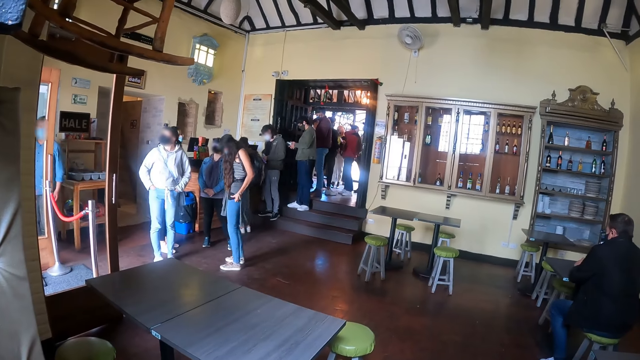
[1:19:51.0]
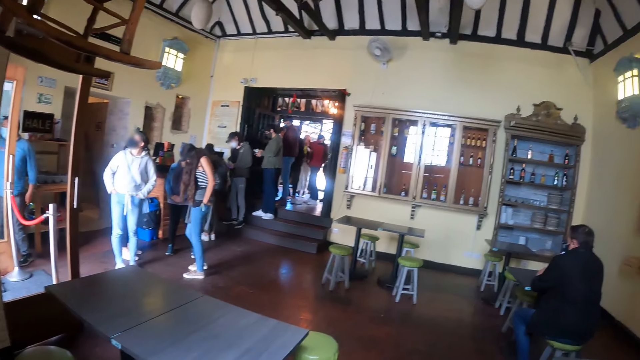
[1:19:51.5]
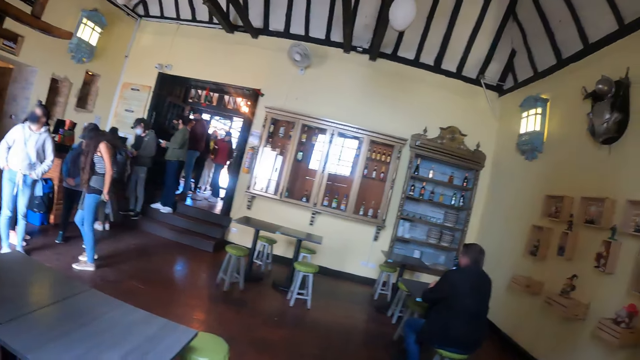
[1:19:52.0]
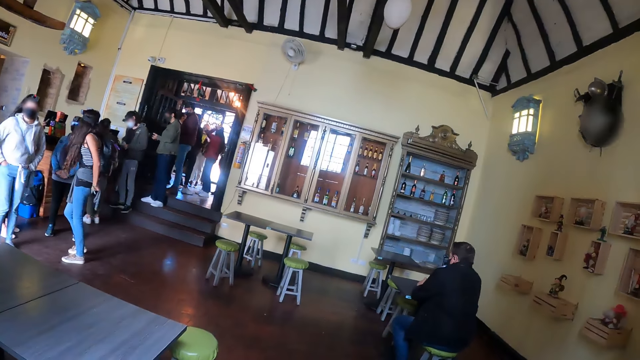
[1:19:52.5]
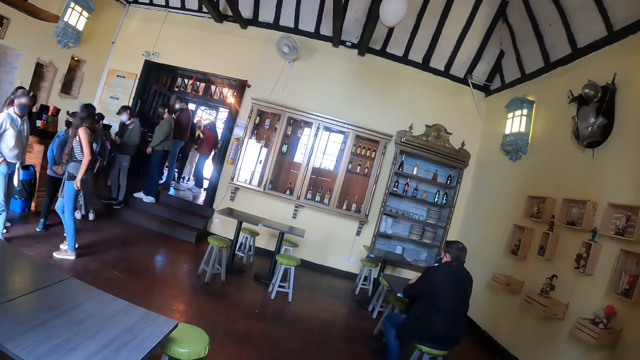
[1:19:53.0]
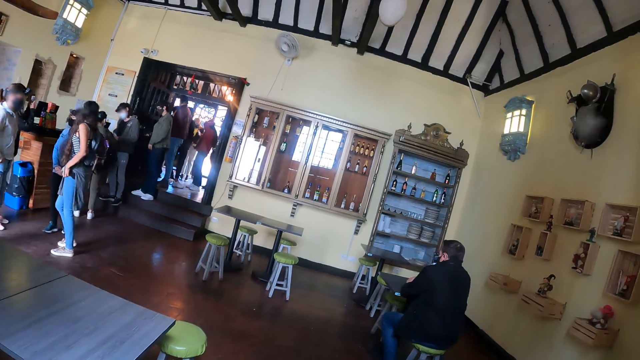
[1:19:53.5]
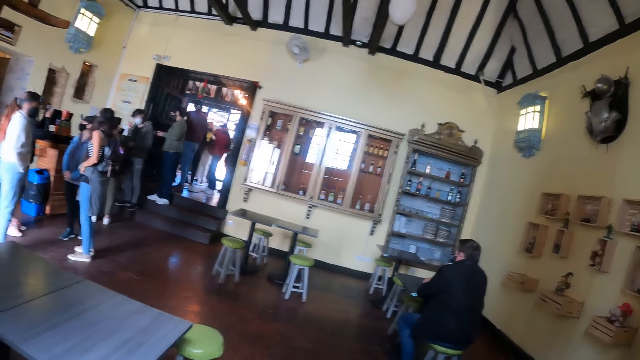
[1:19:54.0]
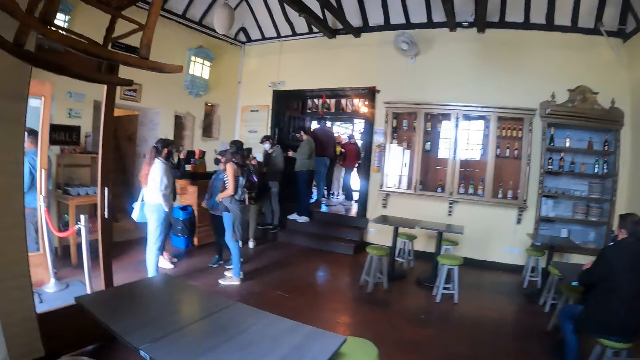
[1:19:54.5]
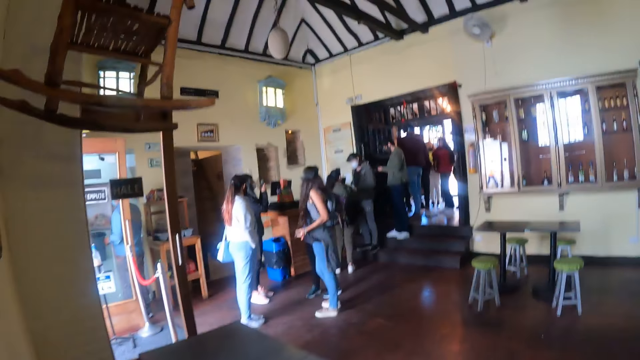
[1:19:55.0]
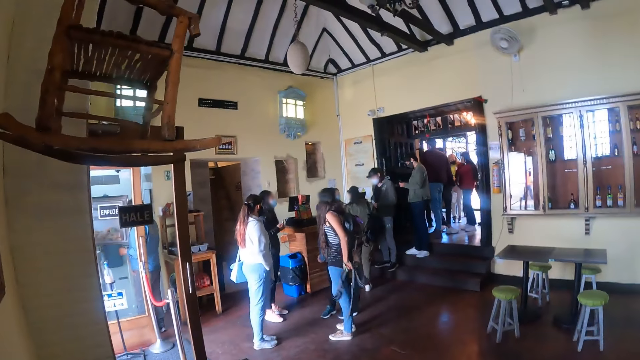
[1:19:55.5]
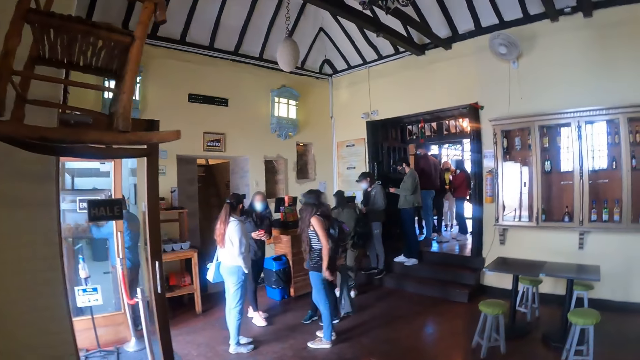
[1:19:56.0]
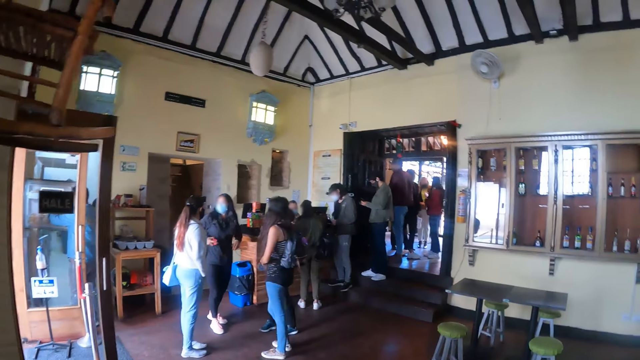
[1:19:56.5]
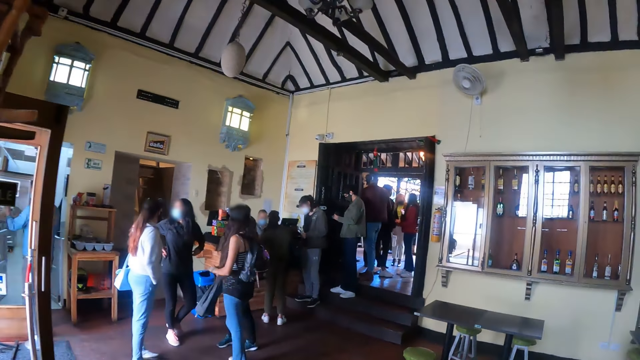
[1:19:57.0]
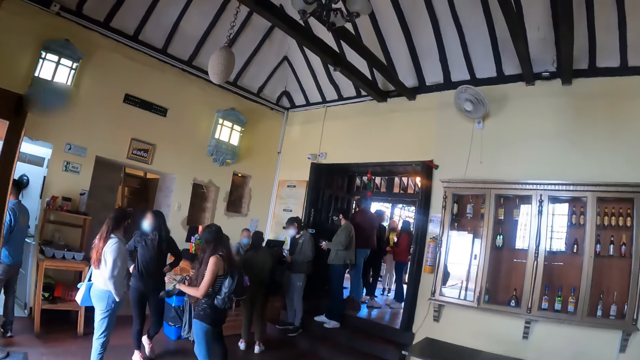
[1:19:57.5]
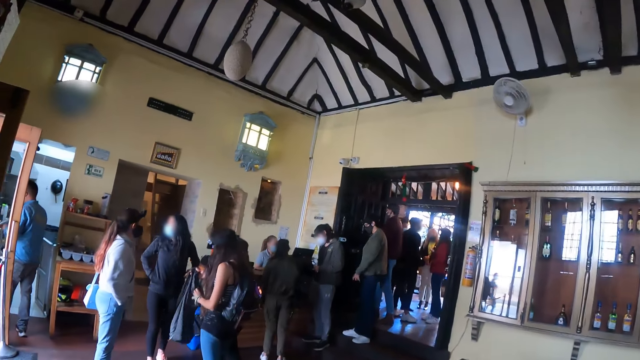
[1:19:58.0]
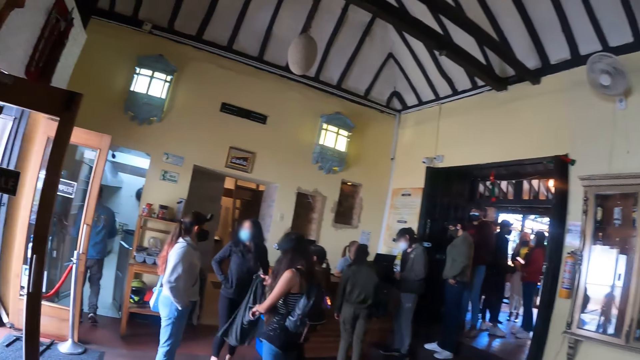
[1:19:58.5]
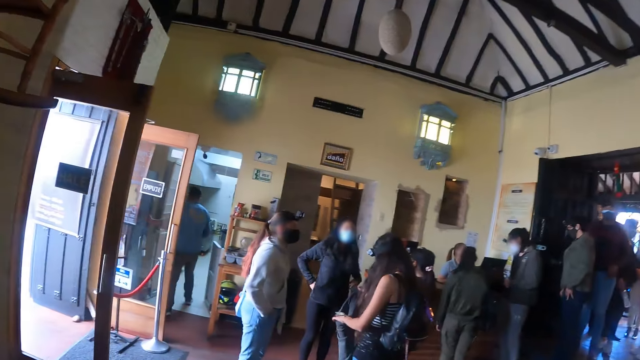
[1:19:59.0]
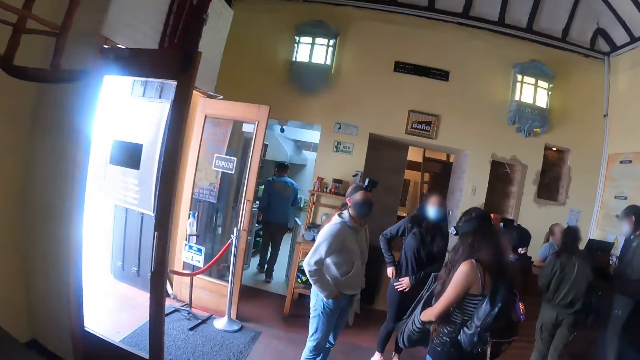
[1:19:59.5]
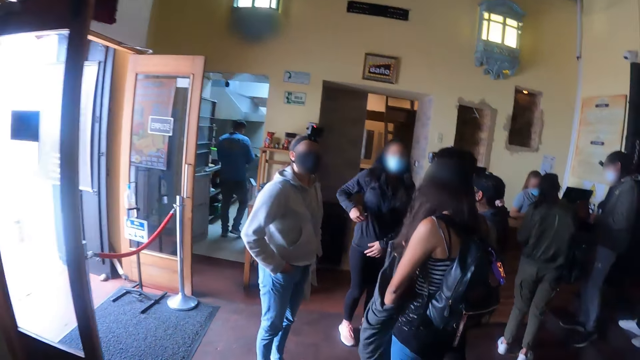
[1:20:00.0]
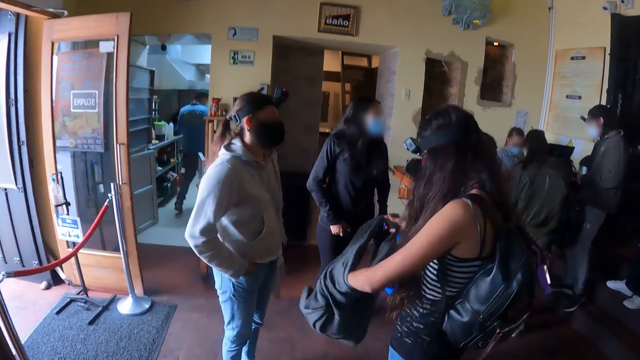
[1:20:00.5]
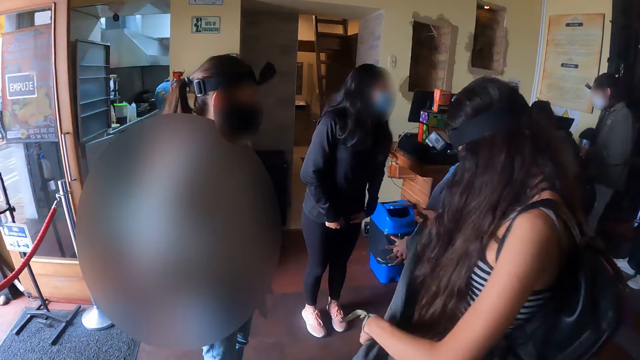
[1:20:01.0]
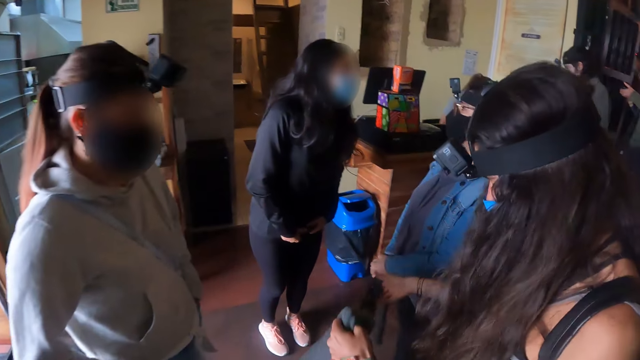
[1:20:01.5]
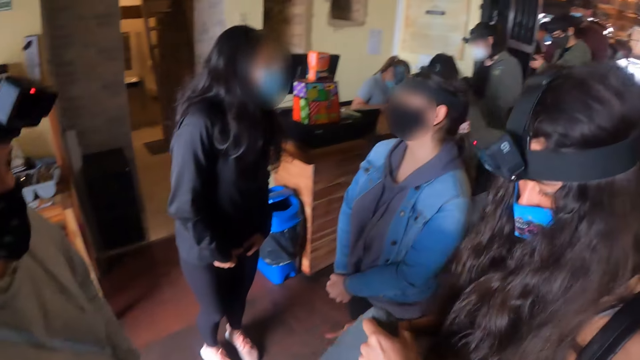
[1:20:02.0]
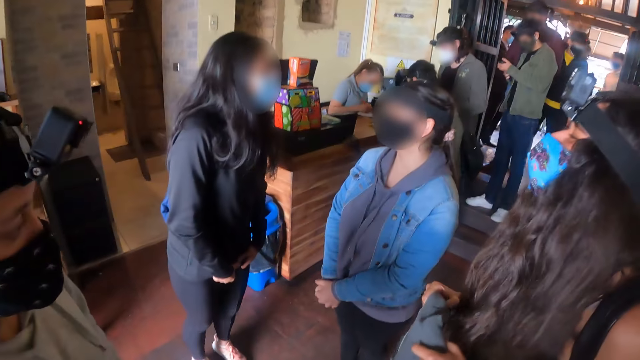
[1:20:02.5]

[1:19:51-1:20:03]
The camera wearer walks towards the cashier. They walk with other persons in the hotel.

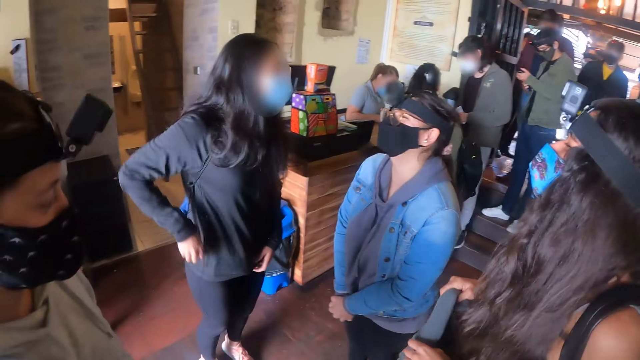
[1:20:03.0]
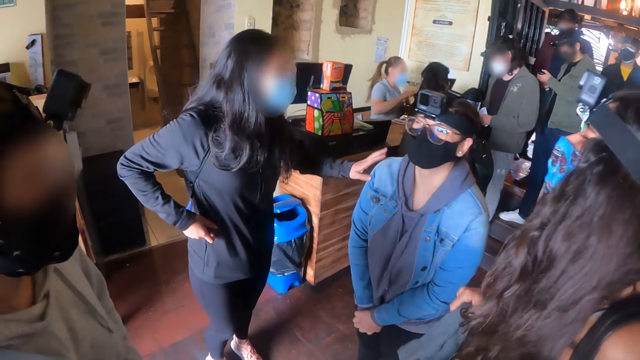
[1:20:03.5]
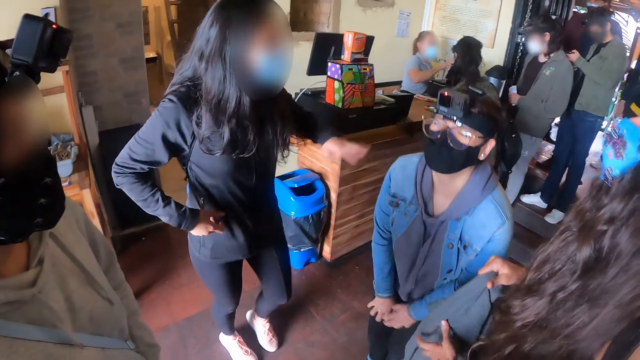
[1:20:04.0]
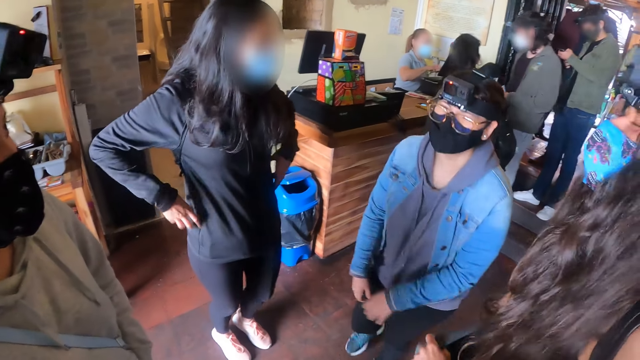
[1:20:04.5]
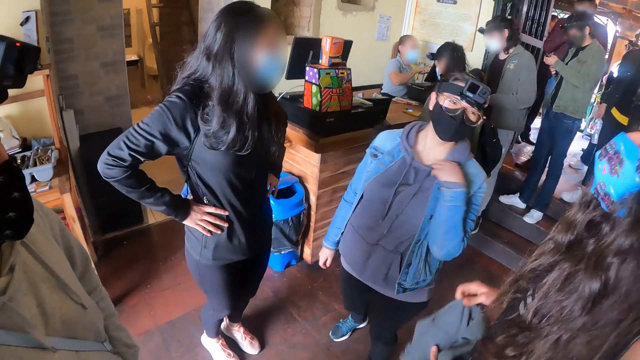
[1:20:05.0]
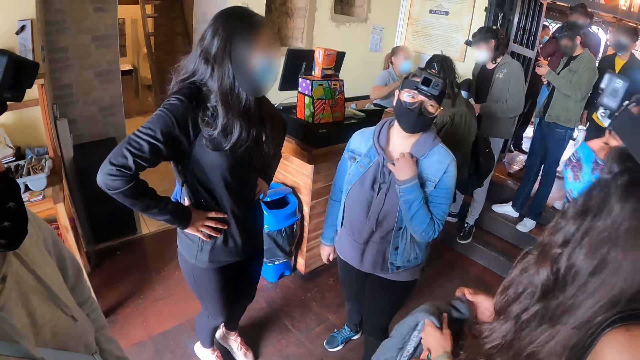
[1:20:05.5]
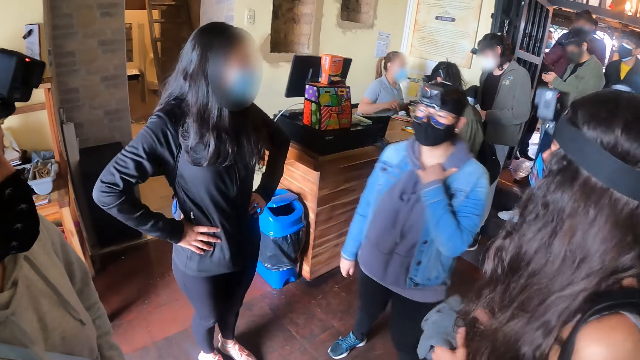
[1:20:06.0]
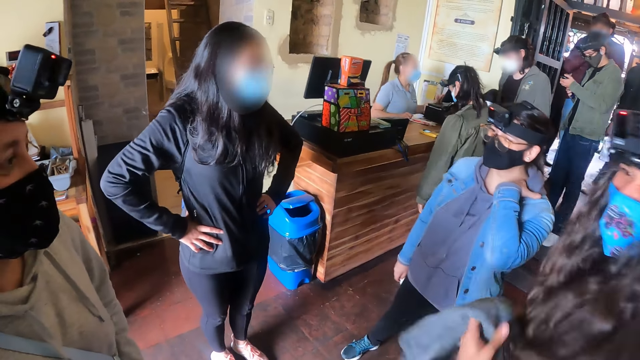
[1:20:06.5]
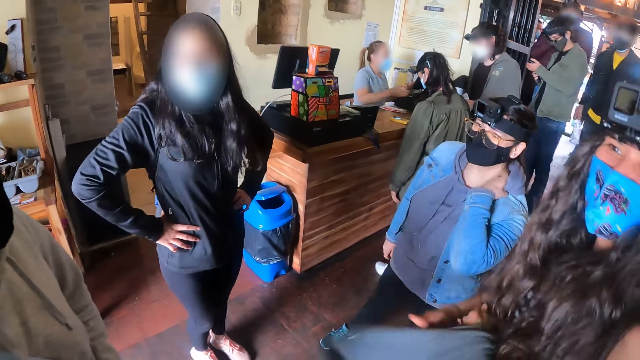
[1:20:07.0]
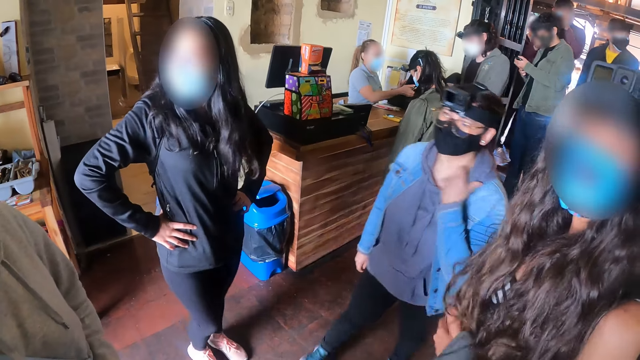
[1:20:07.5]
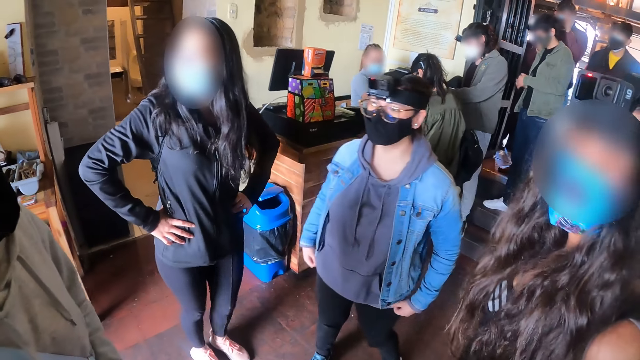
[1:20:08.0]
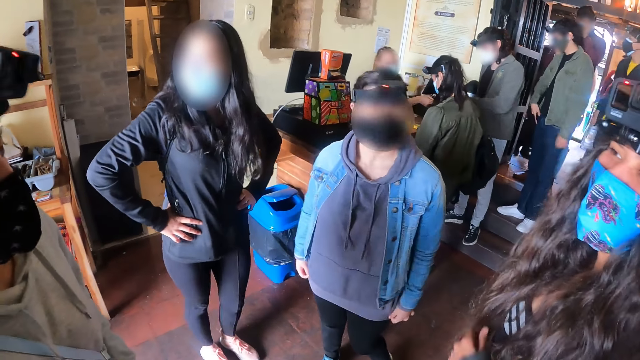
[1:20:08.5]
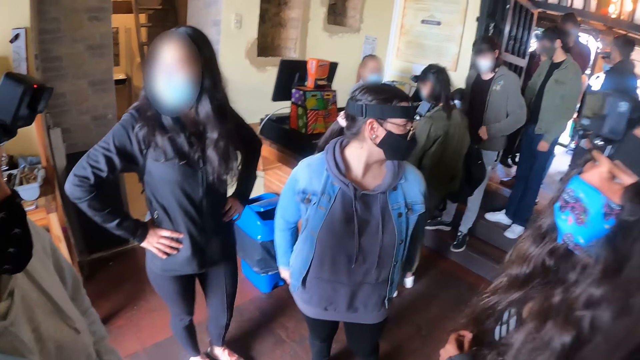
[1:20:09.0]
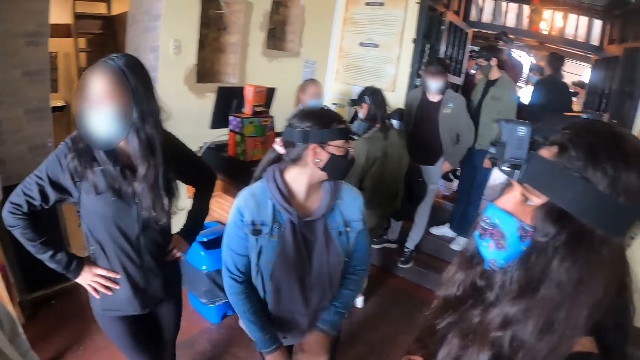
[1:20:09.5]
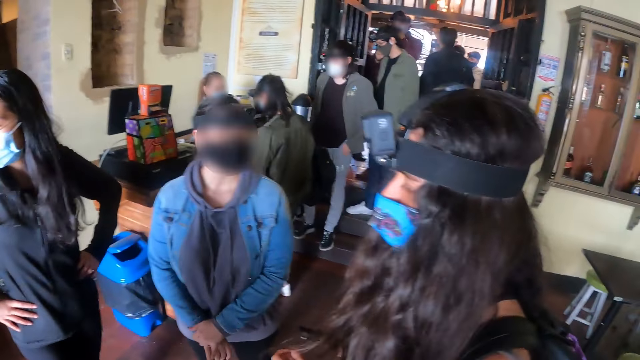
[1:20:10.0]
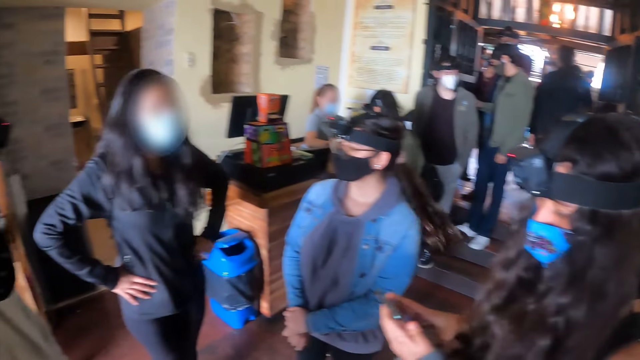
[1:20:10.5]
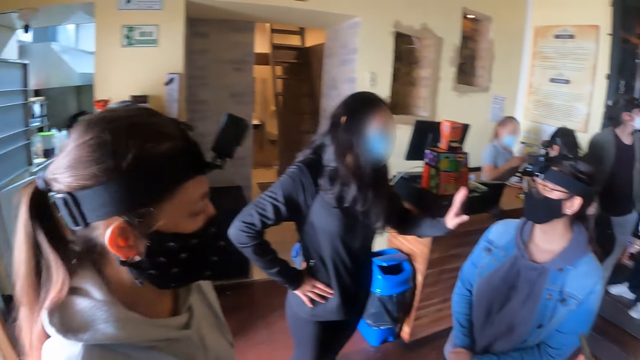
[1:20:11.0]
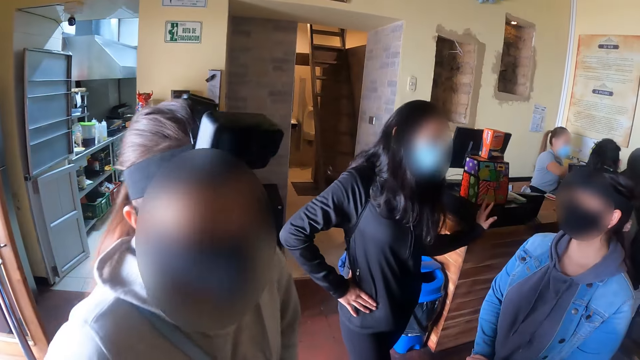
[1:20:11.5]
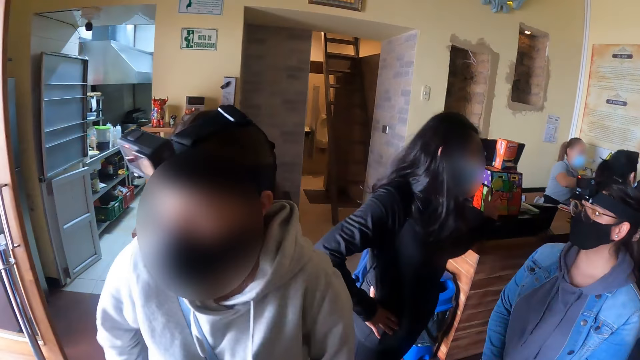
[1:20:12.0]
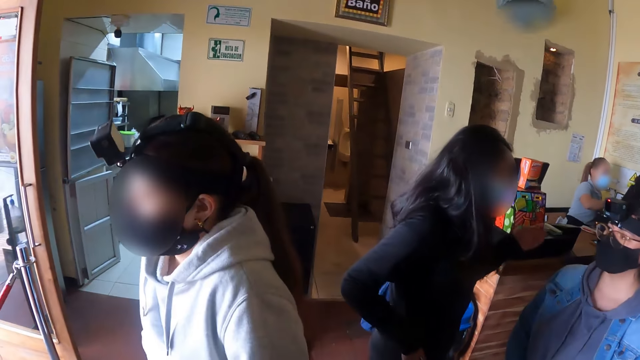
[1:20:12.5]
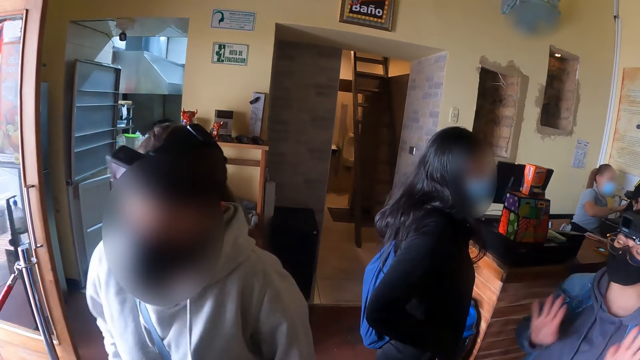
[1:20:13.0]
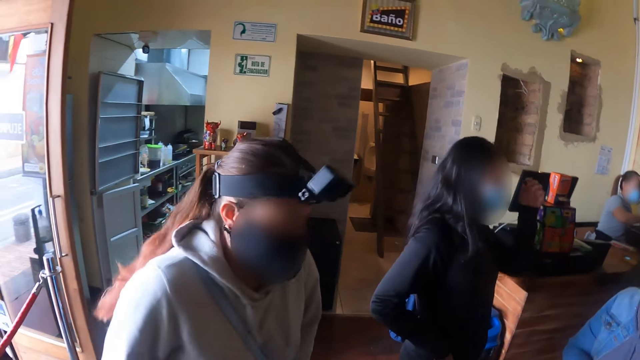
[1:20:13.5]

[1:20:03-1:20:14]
The camera wearer talks to others.
